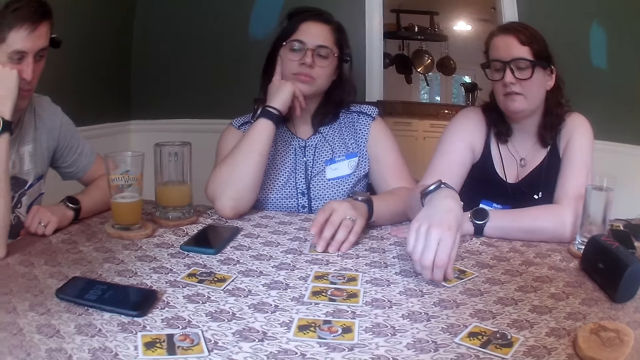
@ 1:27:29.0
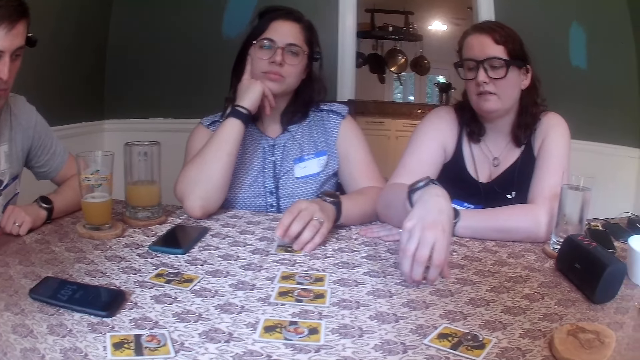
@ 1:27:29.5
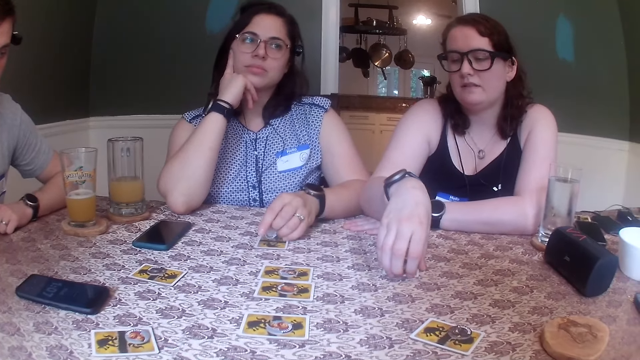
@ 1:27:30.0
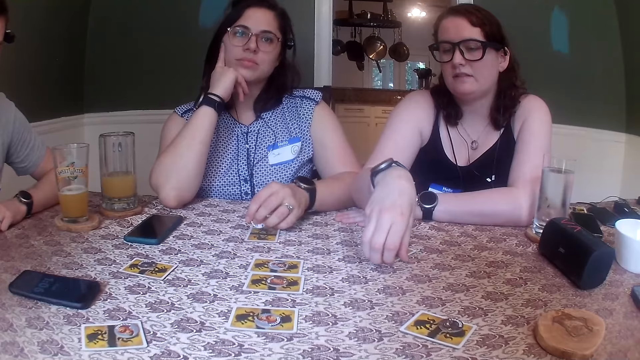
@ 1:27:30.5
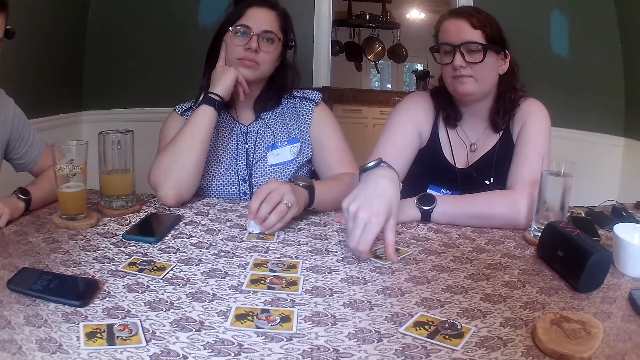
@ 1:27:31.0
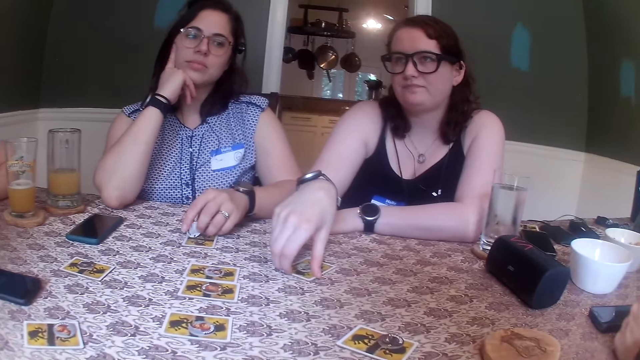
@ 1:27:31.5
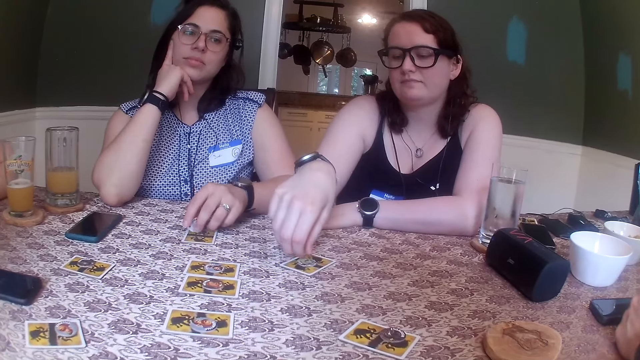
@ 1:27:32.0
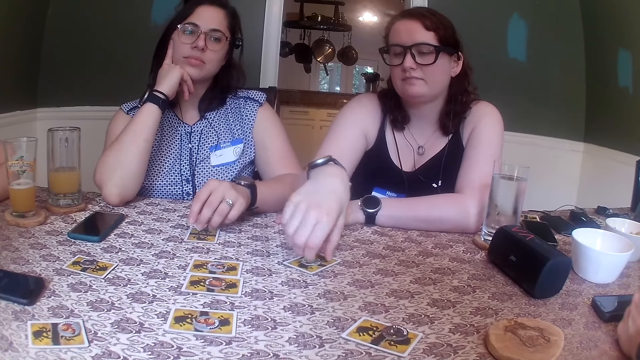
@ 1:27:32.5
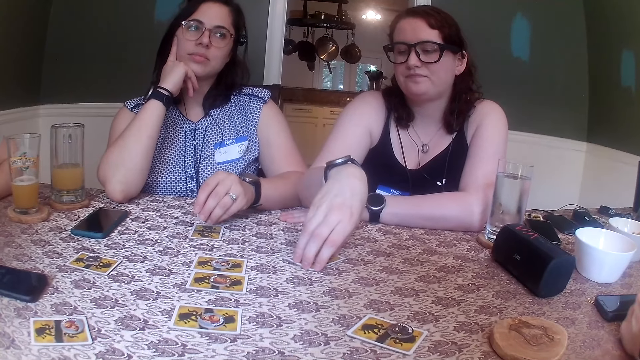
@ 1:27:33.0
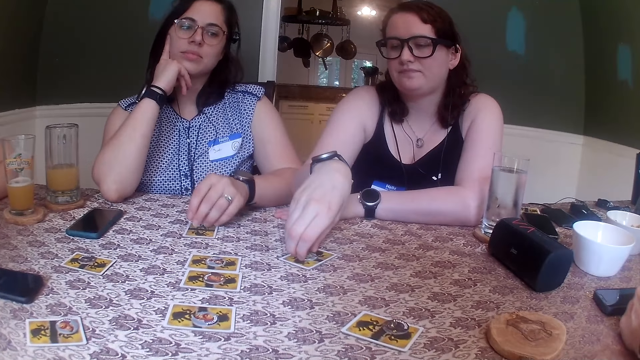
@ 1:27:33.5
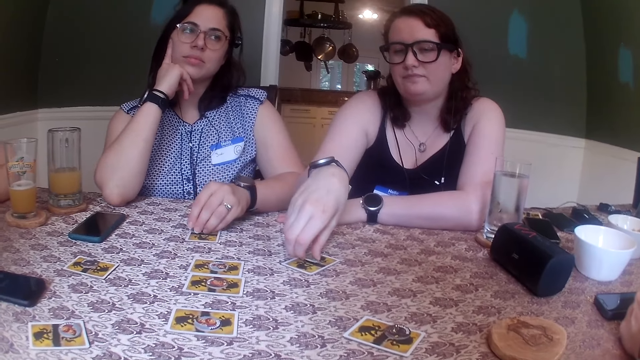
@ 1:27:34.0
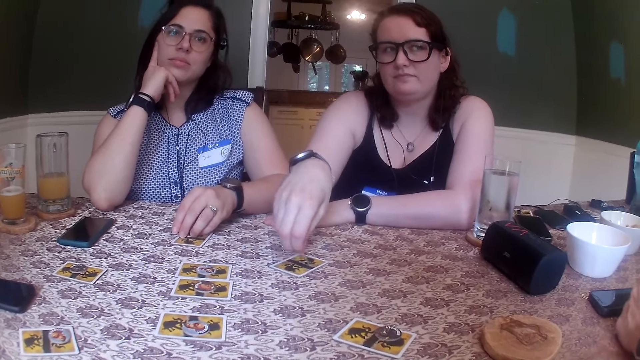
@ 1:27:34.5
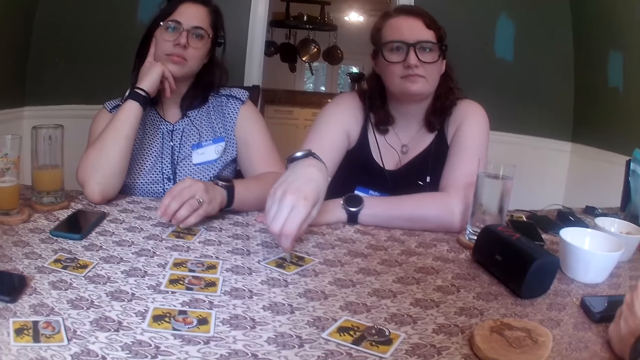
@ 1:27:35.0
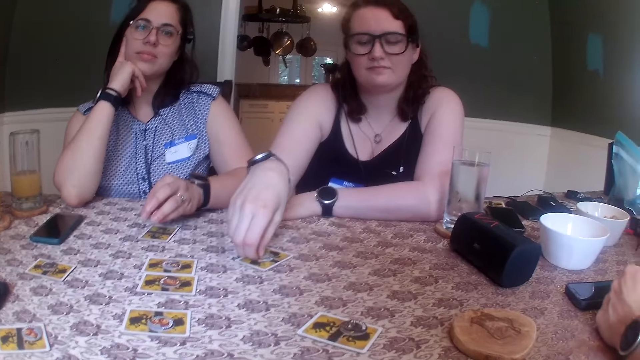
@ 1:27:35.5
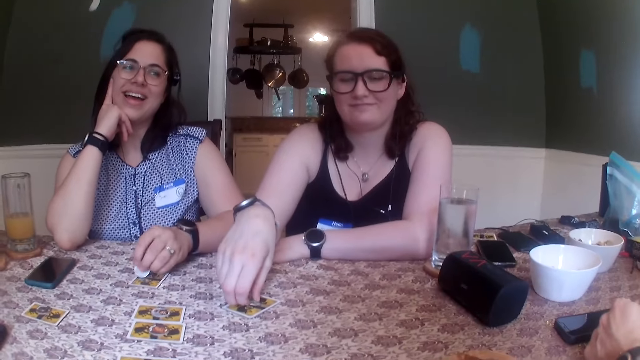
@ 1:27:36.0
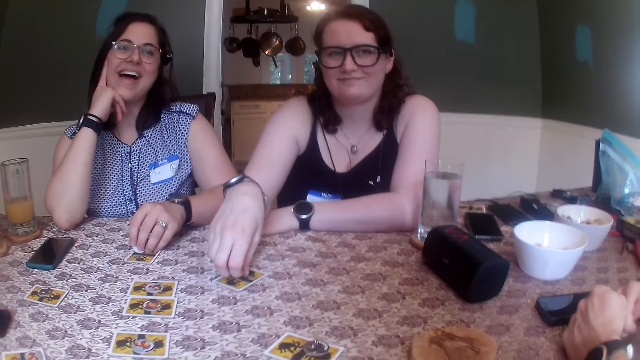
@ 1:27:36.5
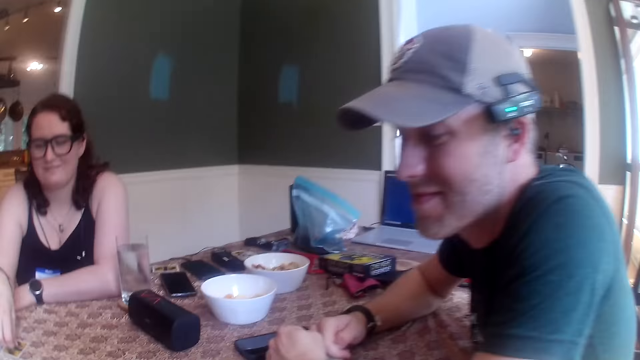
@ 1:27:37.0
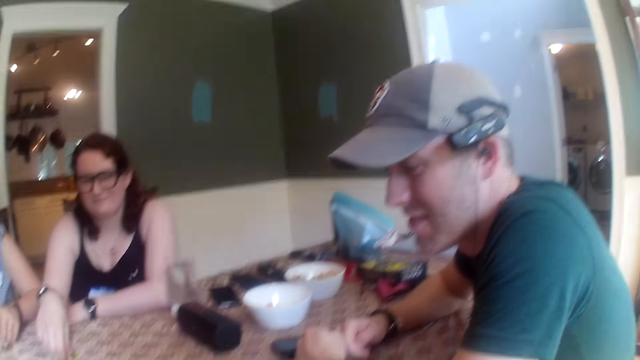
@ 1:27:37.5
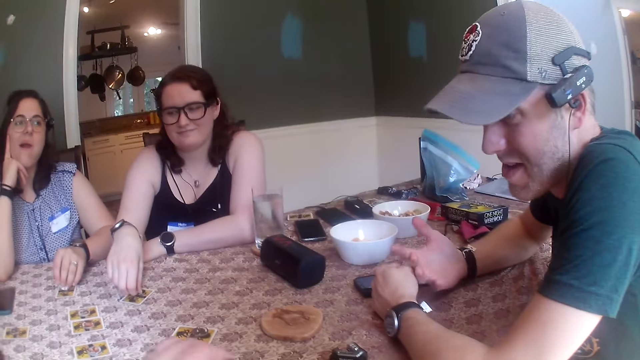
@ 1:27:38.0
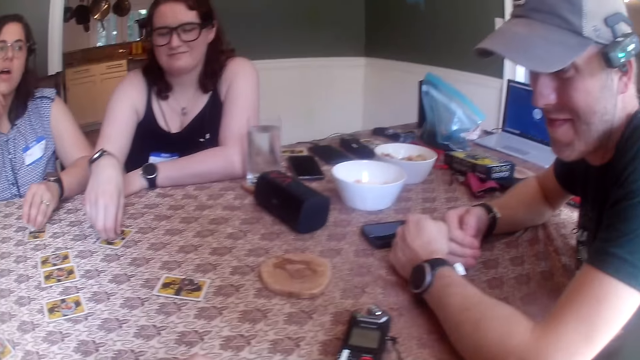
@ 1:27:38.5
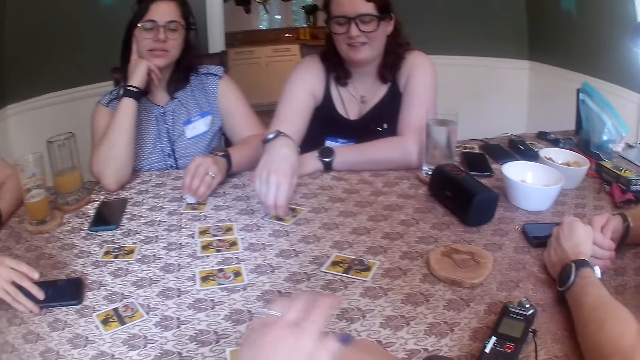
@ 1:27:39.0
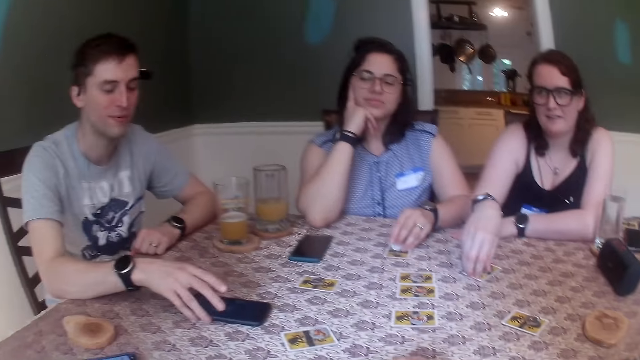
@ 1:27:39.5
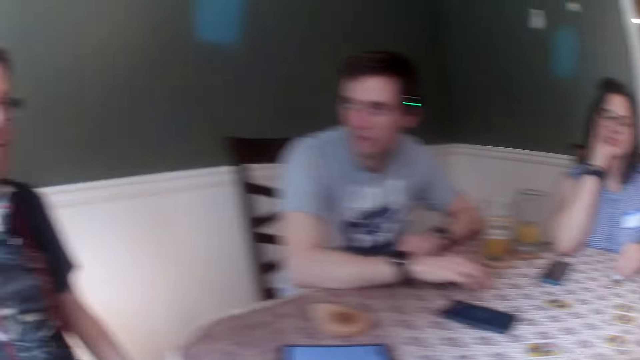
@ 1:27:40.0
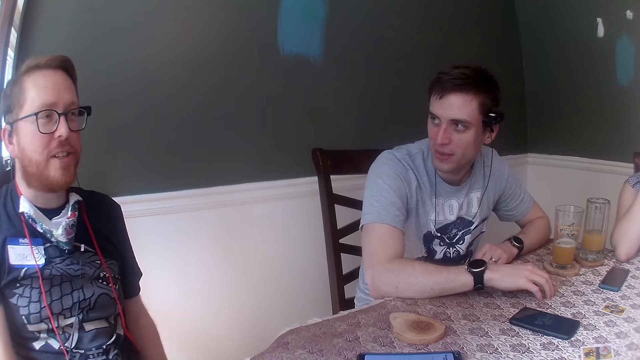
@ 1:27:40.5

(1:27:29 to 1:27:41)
The woman shifts the card on the table with her right hand. Another woman fiddles with a token in her left hand. The first woman picks up the token on the card with her right hand. She puts the token on the card with her right hand.

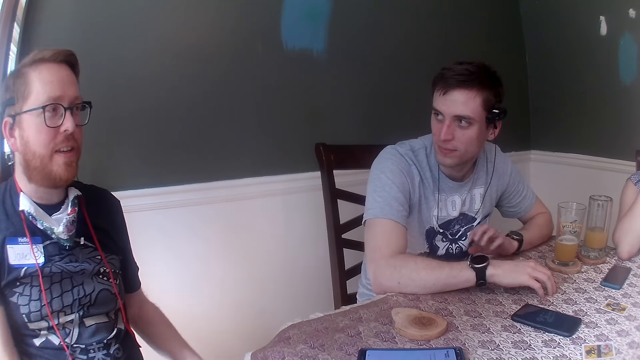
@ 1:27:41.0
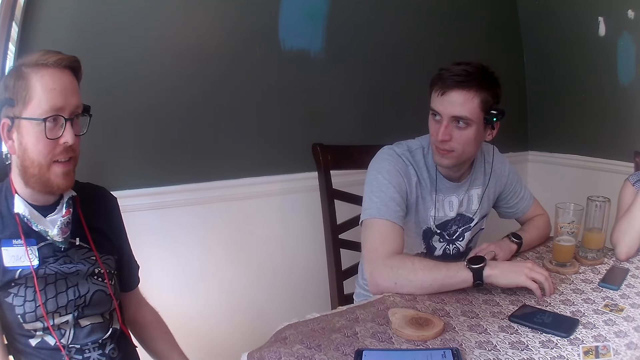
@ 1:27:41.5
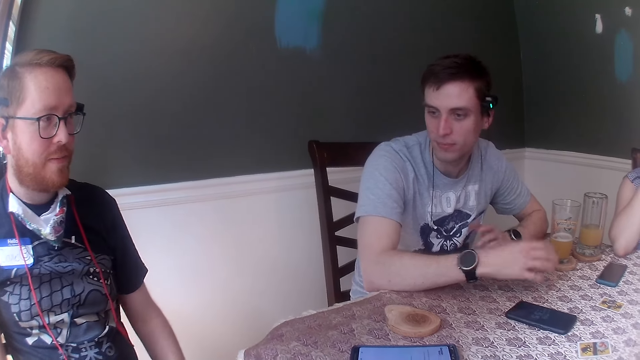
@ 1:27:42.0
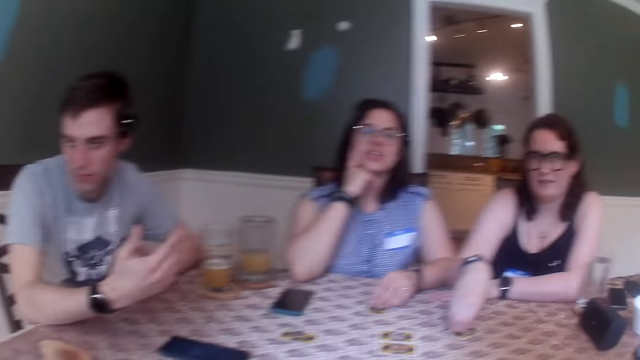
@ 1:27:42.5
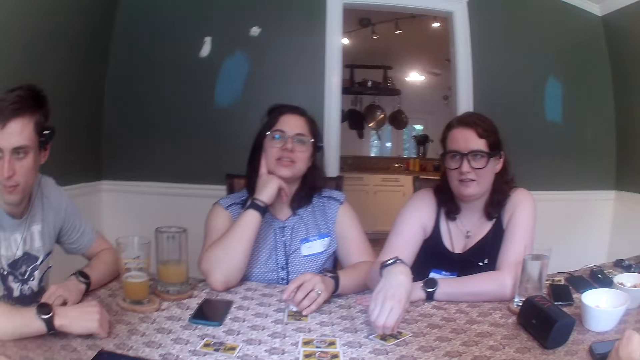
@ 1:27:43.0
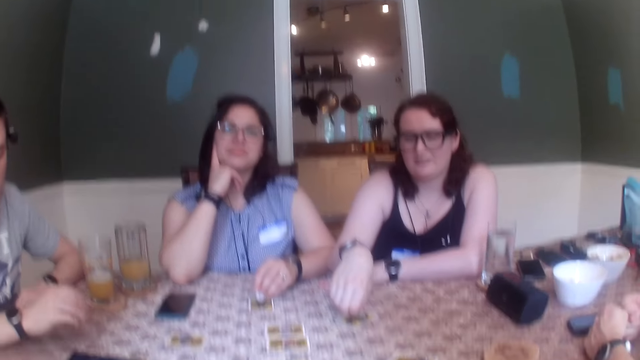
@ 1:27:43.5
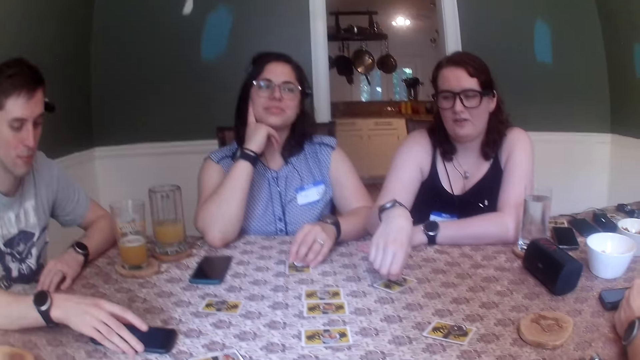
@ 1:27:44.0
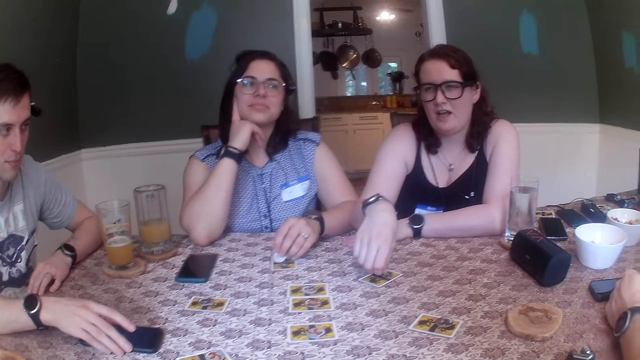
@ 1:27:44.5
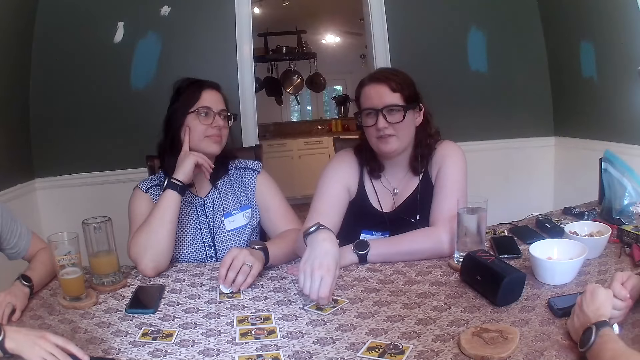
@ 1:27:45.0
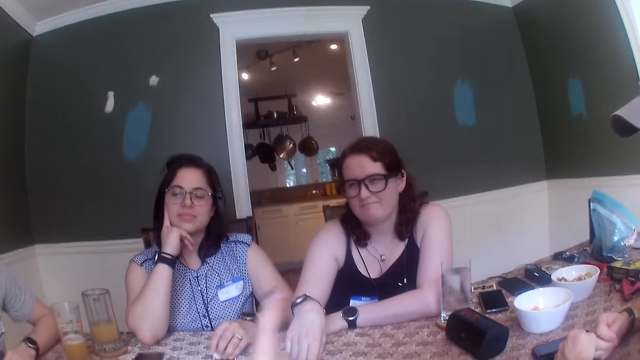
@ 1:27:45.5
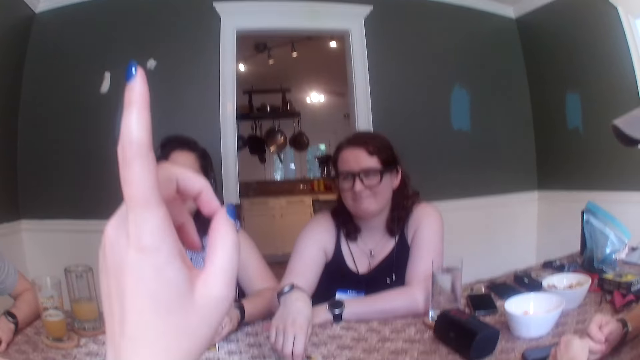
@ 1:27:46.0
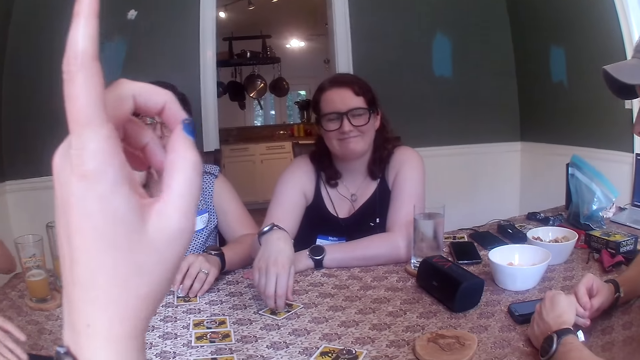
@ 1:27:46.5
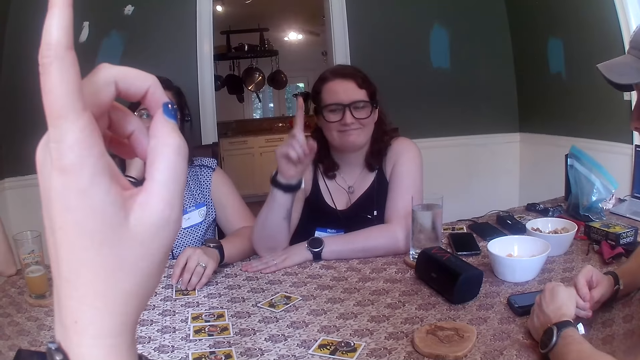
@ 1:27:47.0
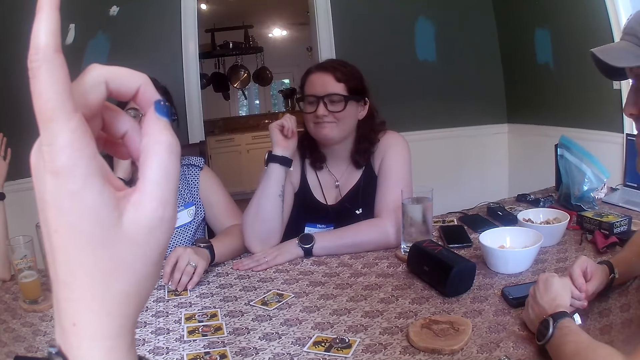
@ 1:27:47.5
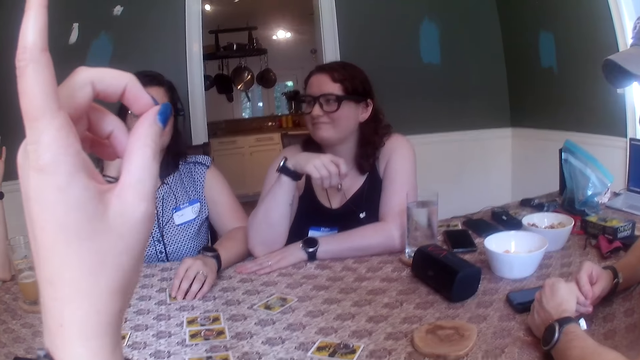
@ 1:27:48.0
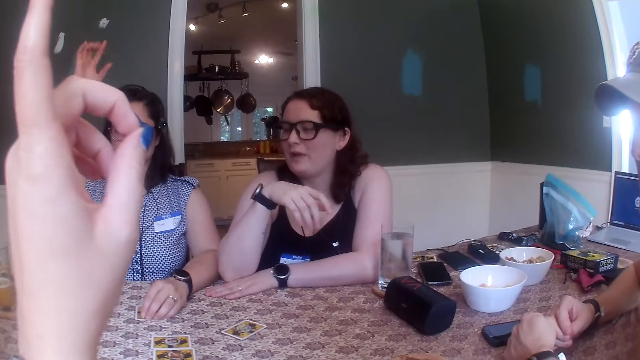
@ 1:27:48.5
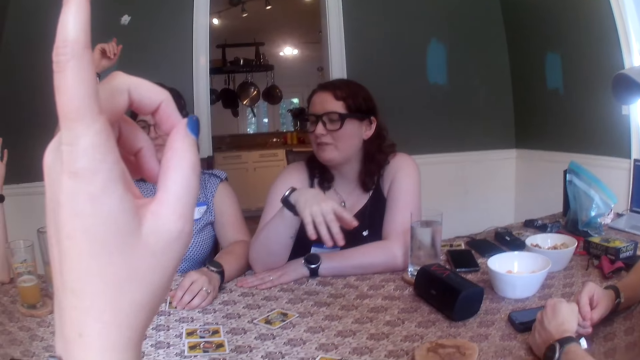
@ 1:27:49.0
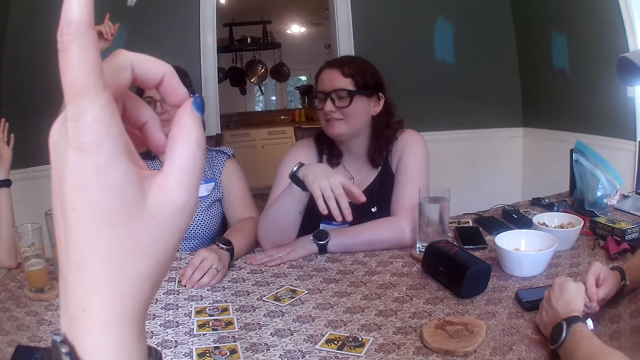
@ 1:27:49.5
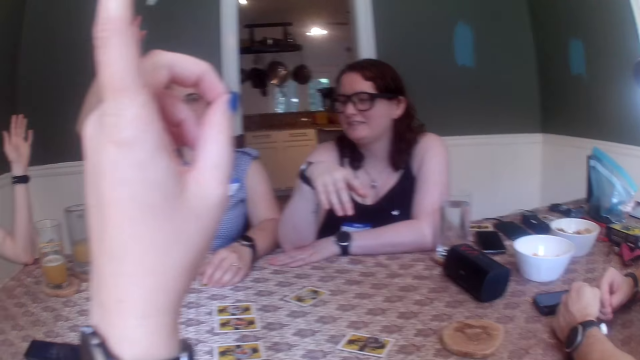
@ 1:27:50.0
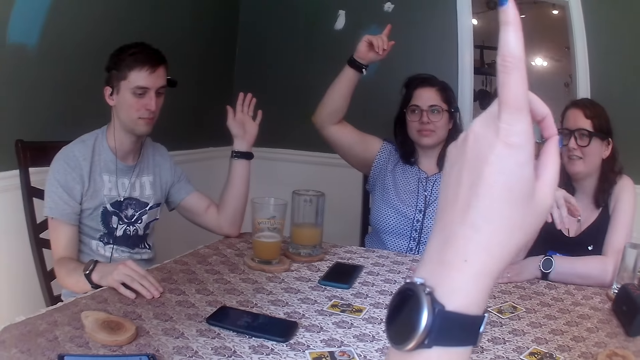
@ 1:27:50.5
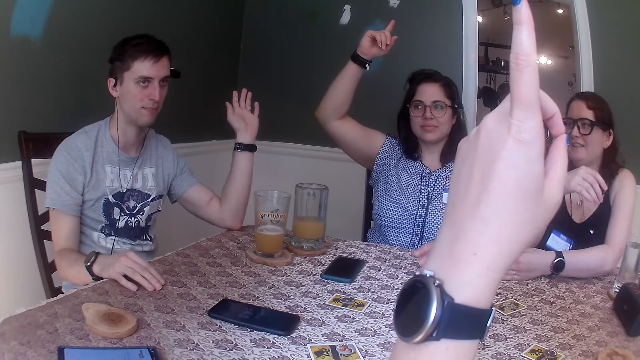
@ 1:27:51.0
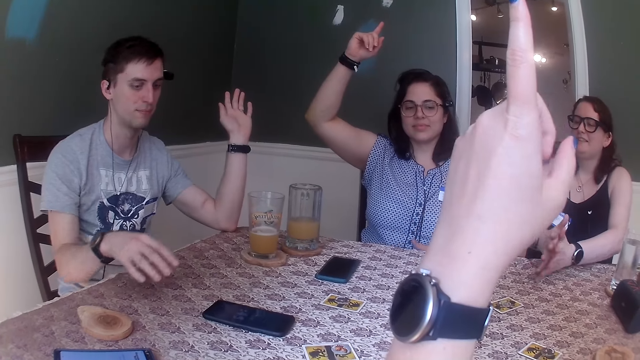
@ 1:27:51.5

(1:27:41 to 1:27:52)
The man holds the phone on the table with his right hand. The camera wearer raises her left hand. The woman raises her right hand. Another woman raises her right hand.
